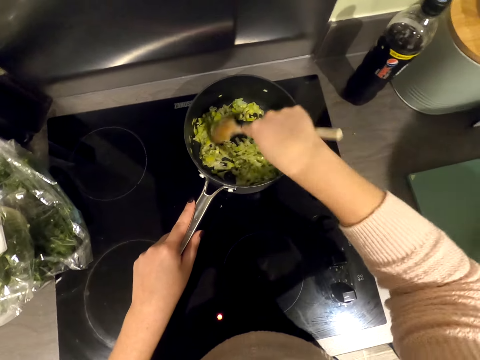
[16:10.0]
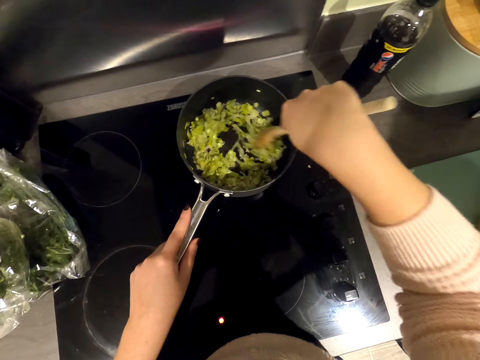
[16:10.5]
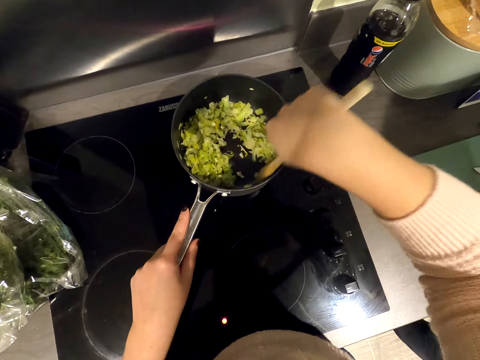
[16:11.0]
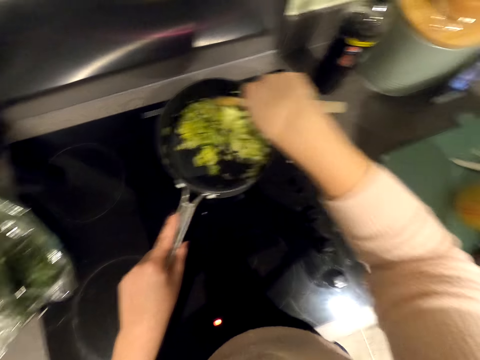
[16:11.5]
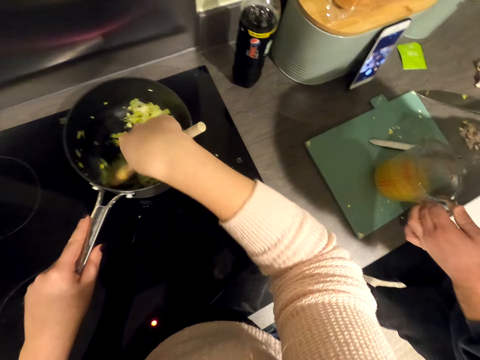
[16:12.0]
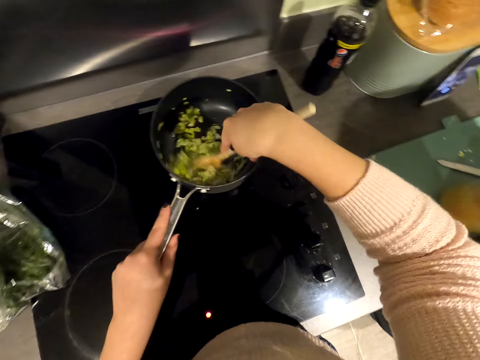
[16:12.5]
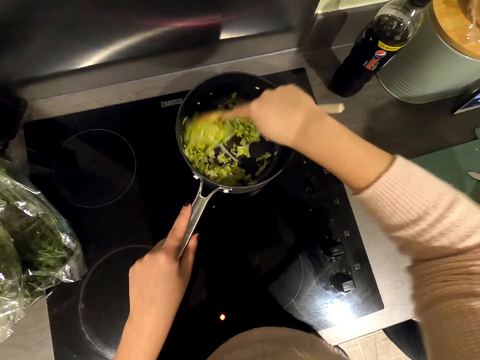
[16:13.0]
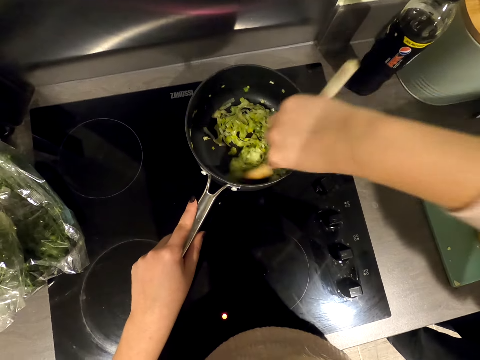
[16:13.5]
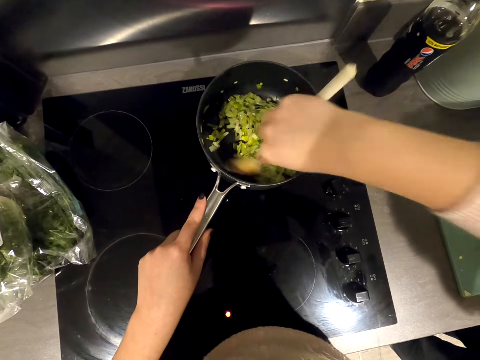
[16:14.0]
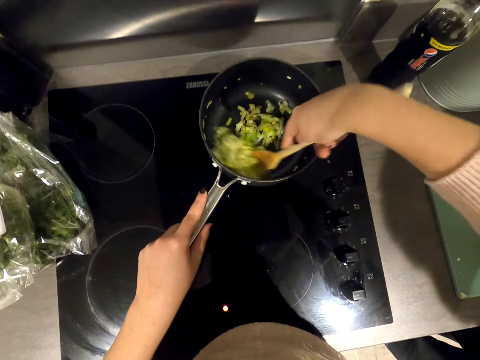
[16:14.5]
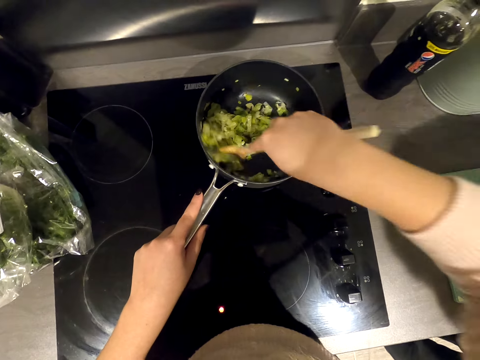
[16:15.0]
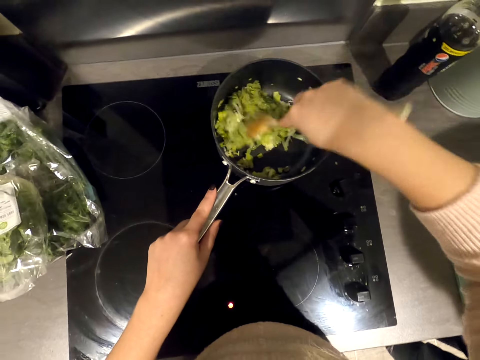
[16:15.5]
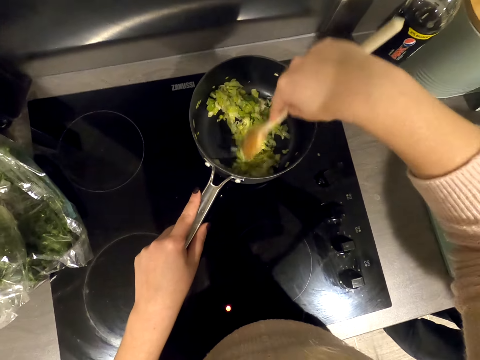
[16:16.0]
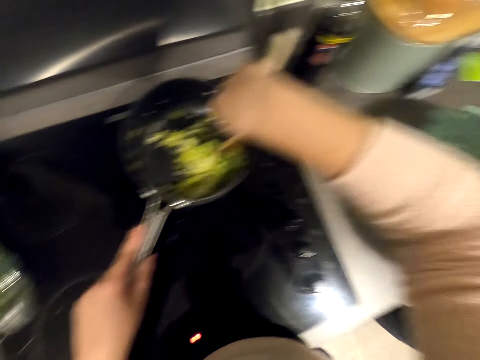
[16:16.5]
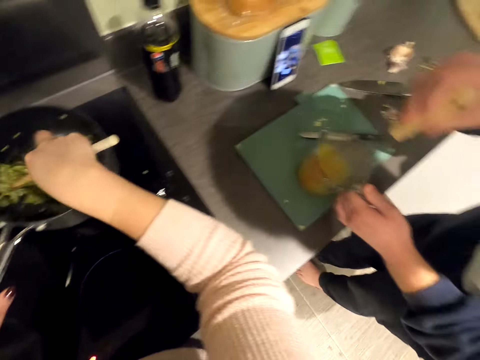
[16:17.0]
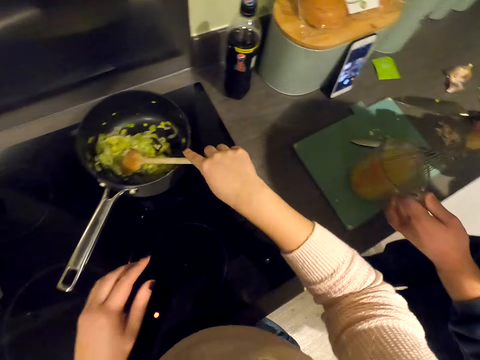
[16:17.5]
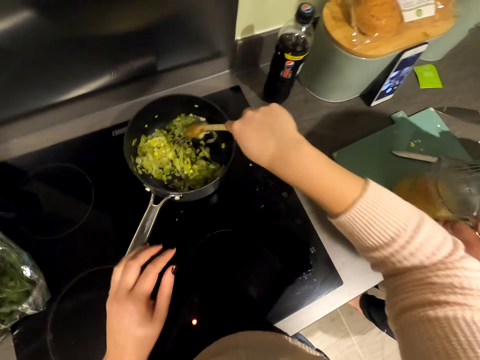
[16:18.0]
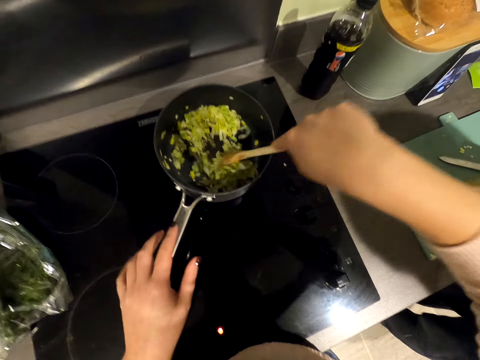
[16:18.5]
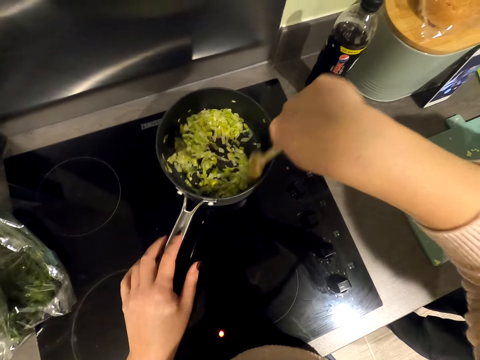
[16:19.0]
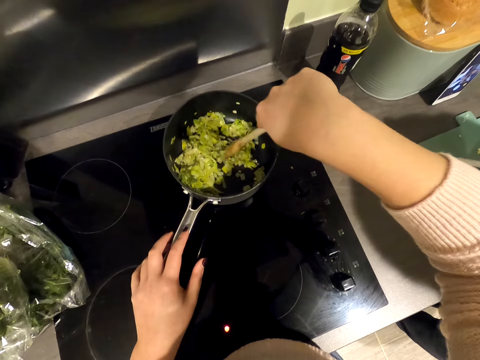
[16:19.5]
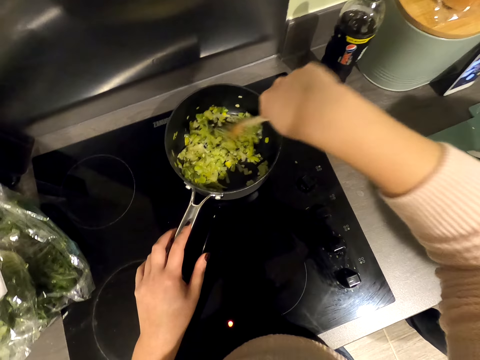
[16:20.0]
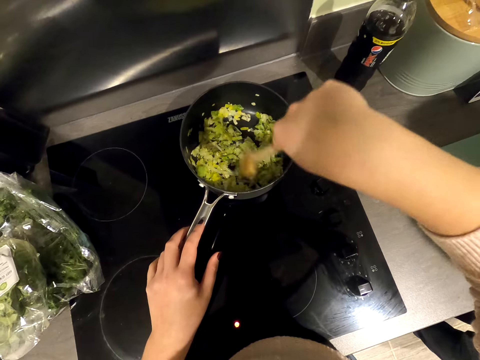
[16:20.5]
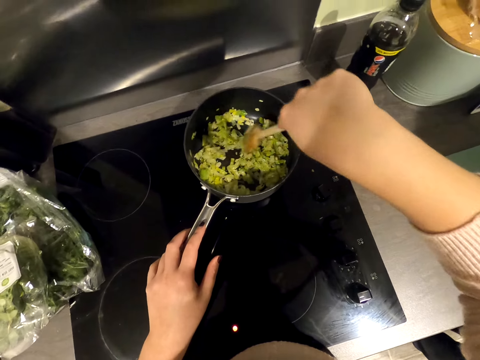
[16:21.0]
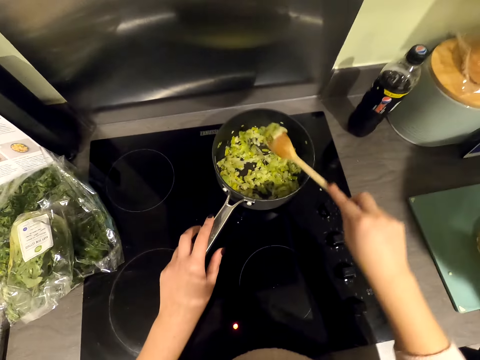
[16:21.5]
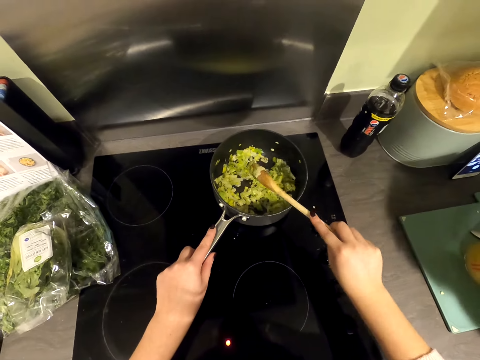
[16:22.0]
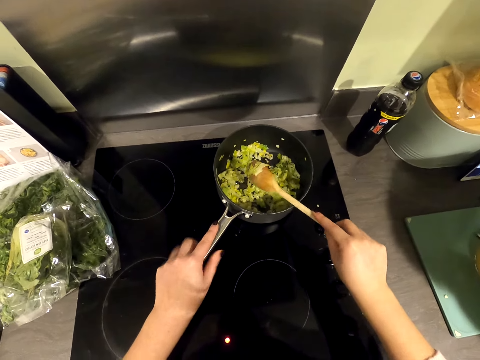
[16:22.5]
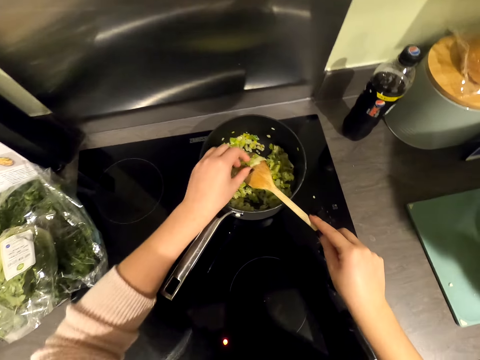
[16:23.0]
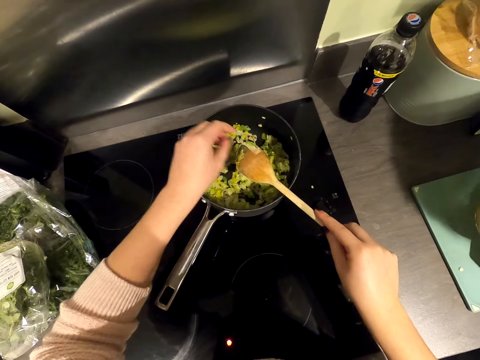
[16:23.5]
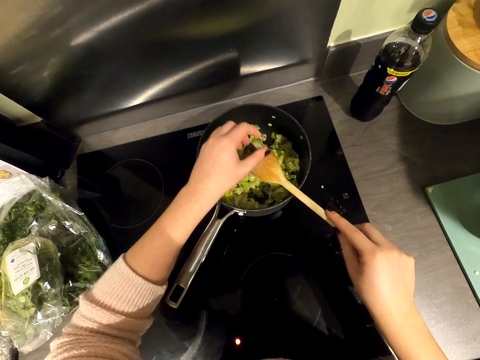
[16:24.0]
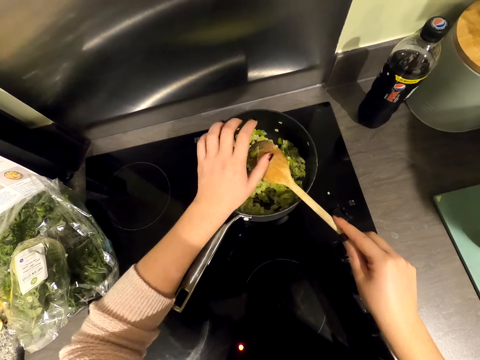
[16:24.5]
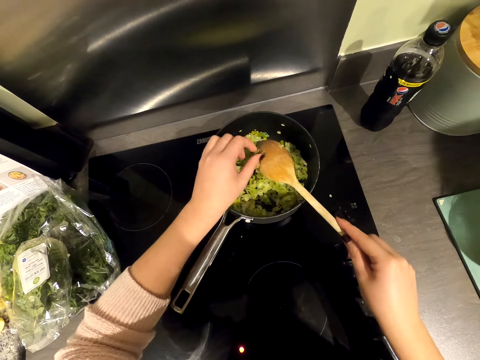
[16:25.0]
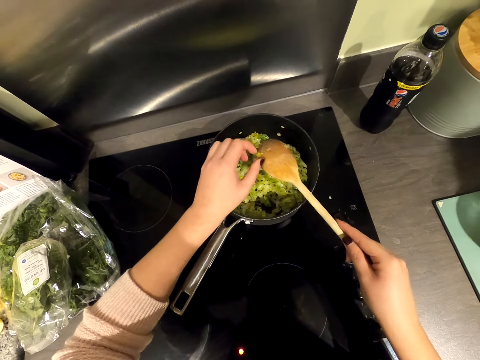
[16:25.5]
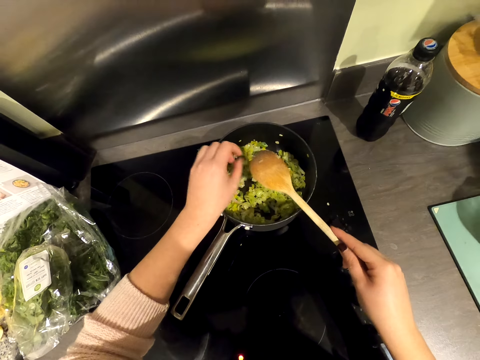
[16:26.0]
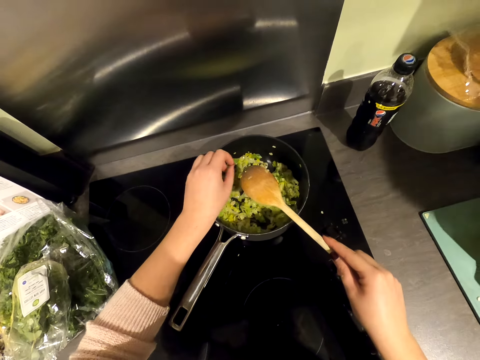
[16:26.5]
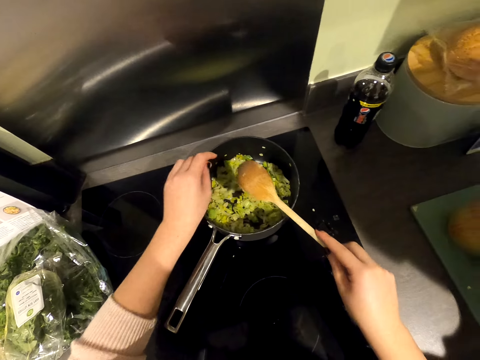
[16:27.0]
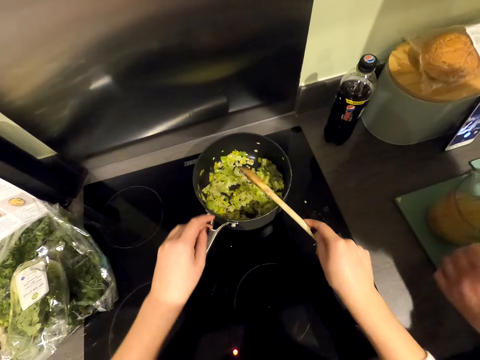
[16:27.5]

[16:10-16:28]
A man stirs the egg. The man shakes the jar. The camera wearer stirs the food. The man stirs the egg in the jar. The camera wearer stirs the food. They shake the cooking stick and scrape off food on the cooking stick.

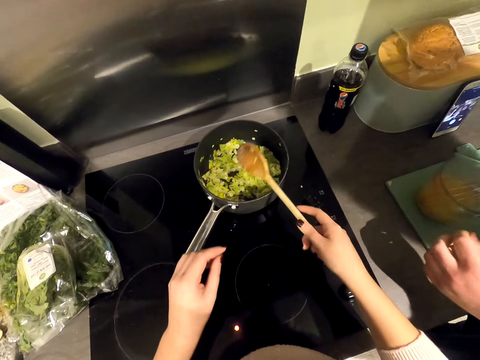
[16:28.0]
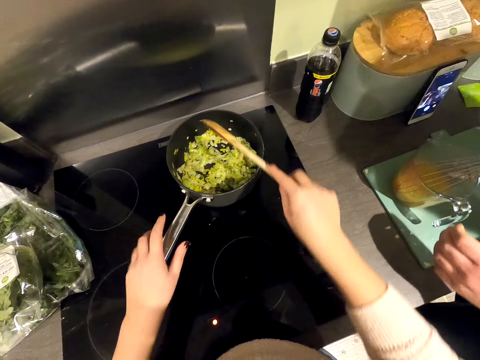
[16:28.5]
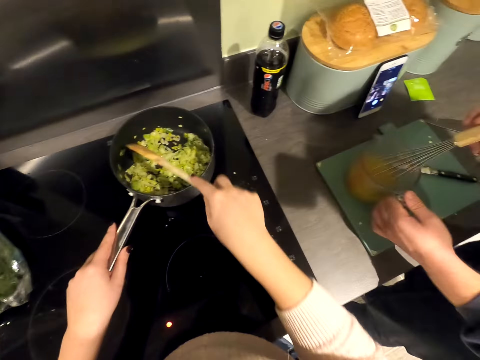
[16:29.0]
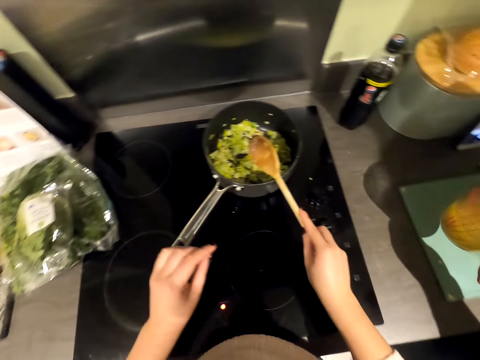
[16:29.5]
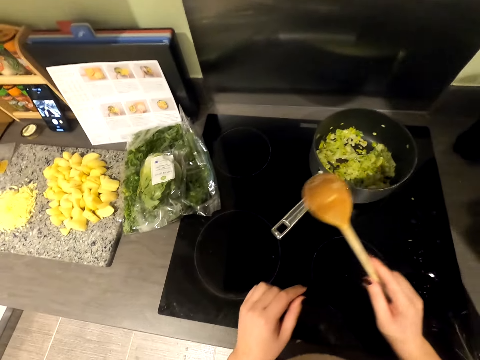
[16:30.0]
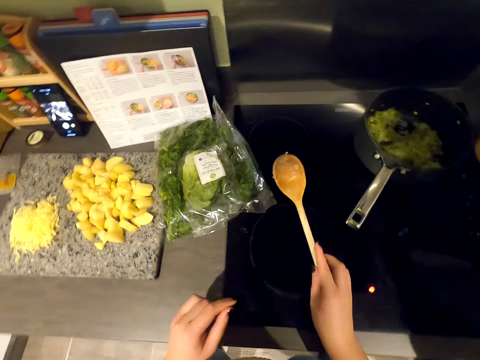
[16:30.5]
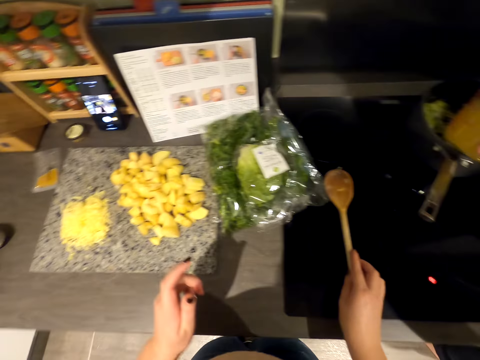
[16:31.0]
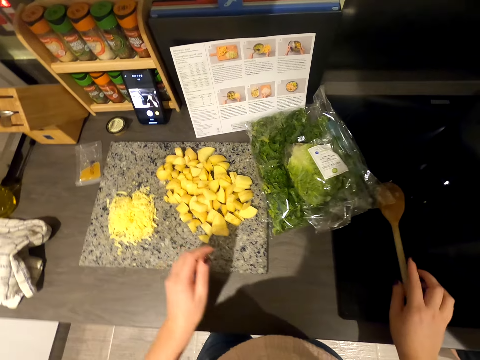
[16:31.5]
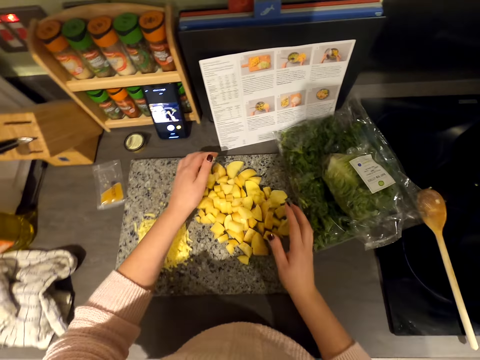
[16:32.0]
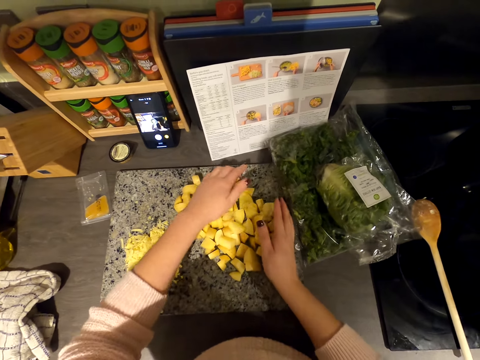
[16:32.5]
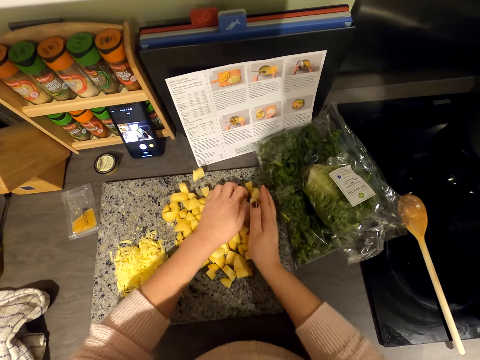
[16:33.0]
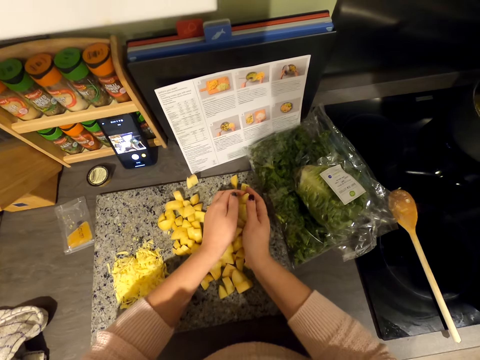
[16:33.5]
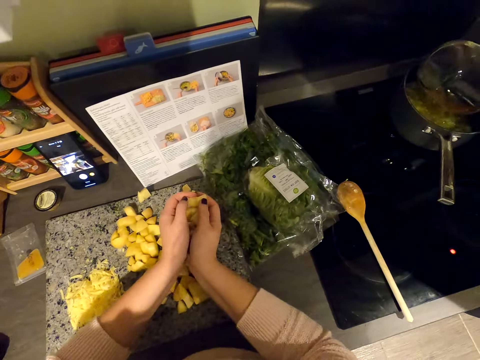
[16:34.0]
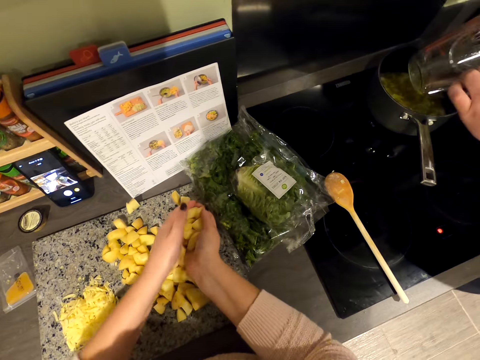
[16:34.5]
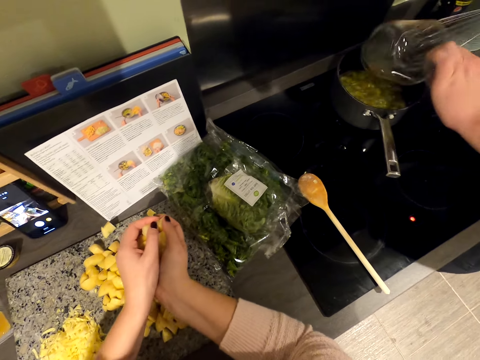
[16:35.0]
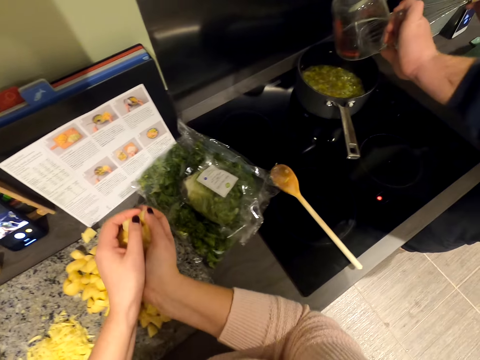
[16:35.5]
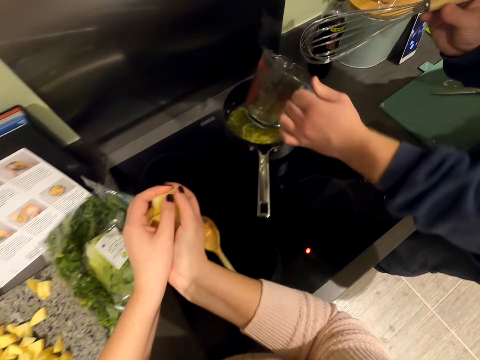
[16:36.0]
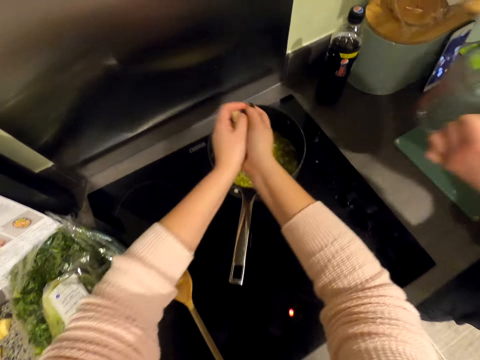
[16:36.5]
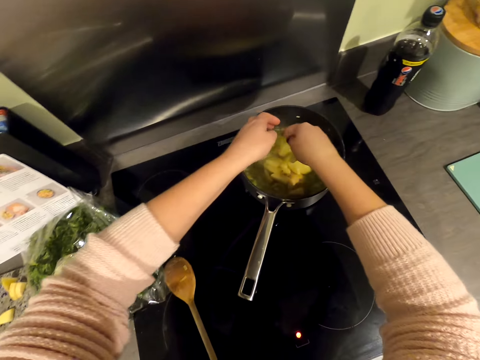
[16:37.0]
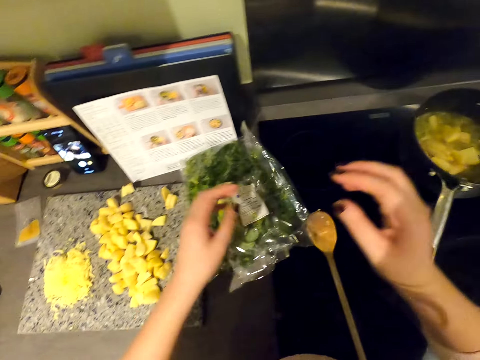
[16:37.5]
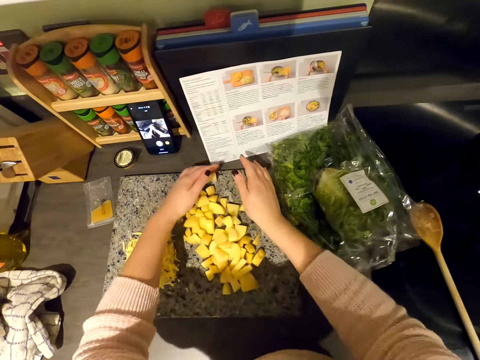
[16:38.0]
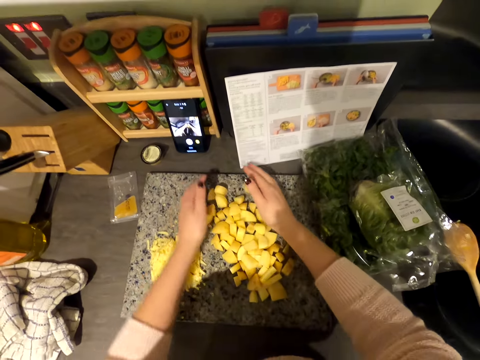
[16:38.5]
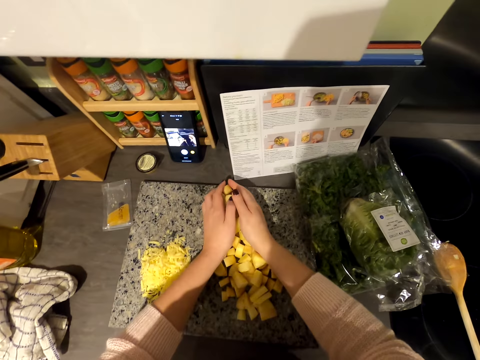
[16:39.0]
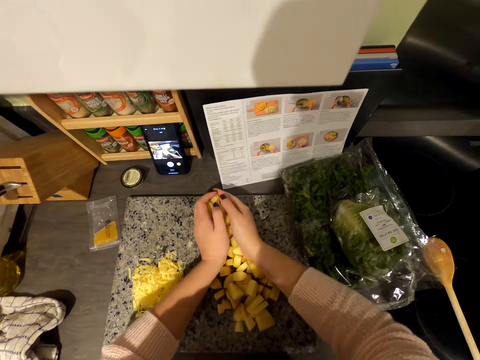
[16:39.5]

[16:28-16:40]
A man picks up the jar. The camera wearer places the cooking stick on the table. They pick up food stuff on the chopping board. They put something in the cooking pot. The man puts the water in the cooking pot. The camera wearer gathers something. The man puts the egg in the food and rinses the jar. The camera wearer adds the food stuff in the cooking pan. They scoop the food stuff on the chopping board.
